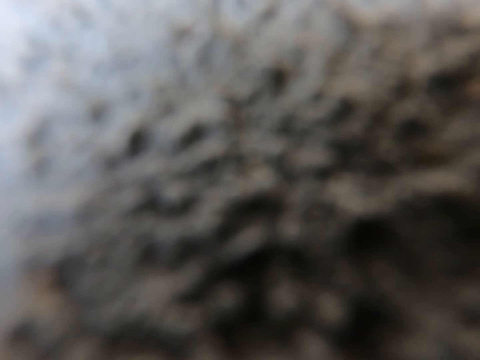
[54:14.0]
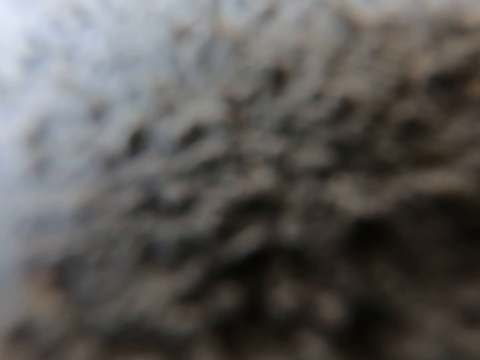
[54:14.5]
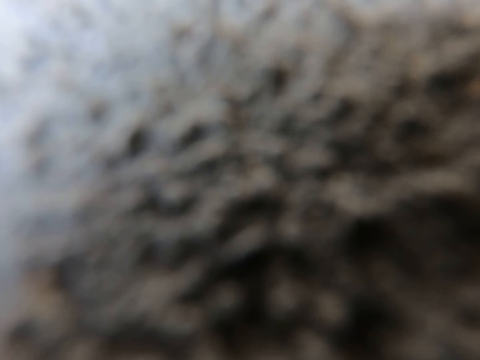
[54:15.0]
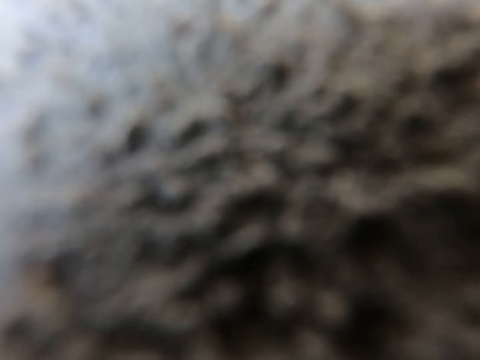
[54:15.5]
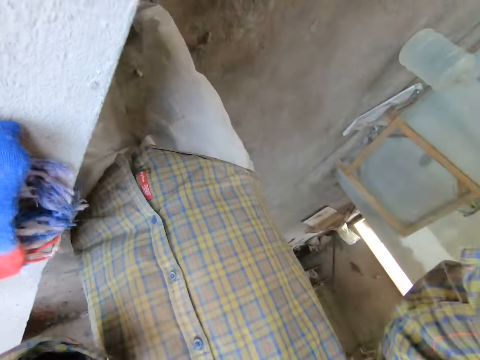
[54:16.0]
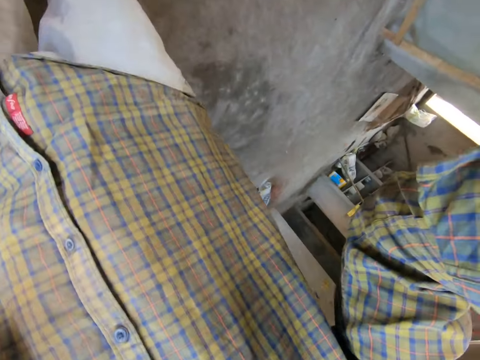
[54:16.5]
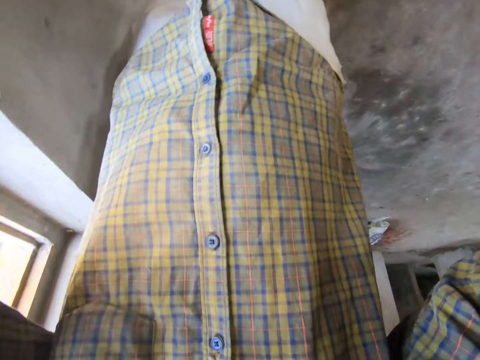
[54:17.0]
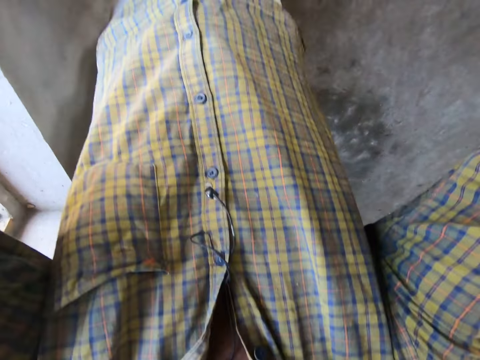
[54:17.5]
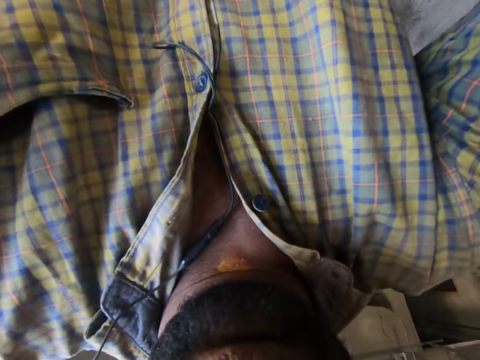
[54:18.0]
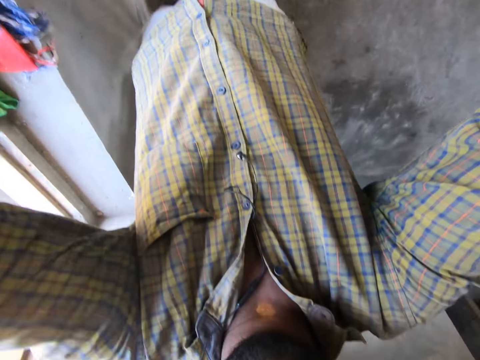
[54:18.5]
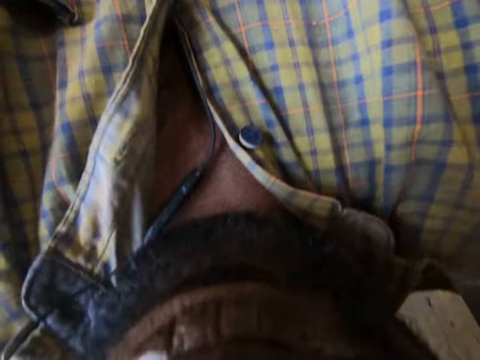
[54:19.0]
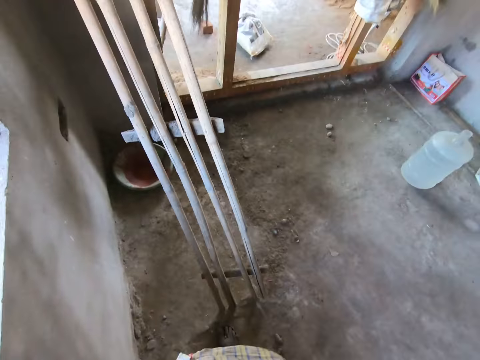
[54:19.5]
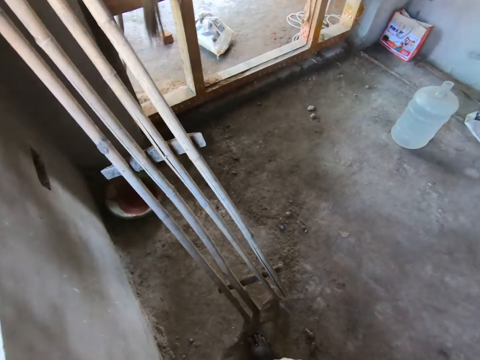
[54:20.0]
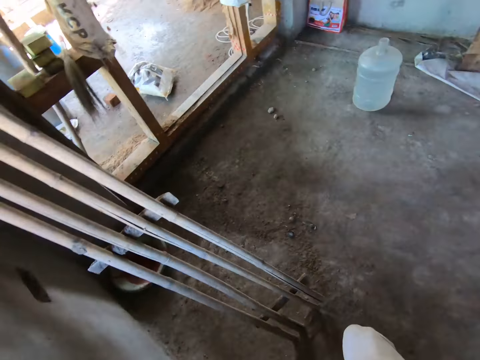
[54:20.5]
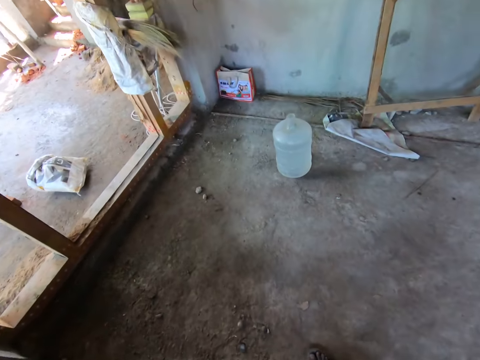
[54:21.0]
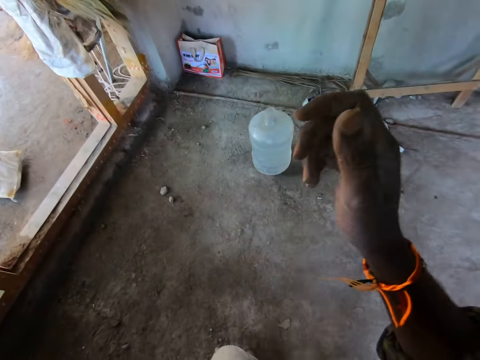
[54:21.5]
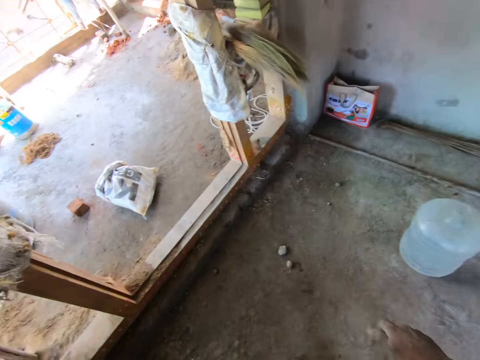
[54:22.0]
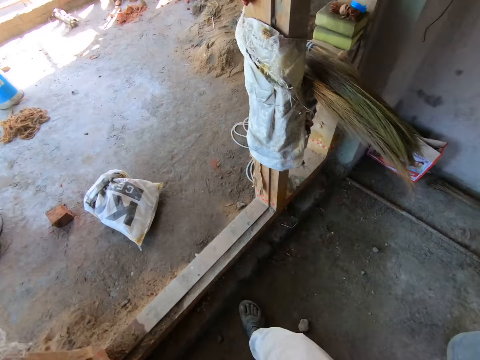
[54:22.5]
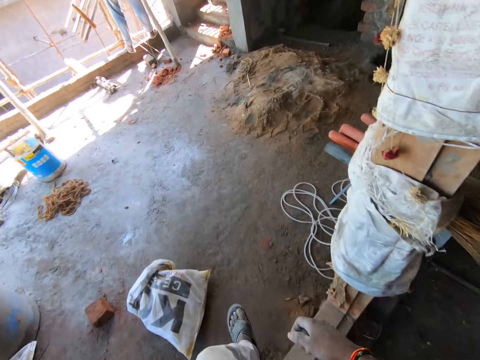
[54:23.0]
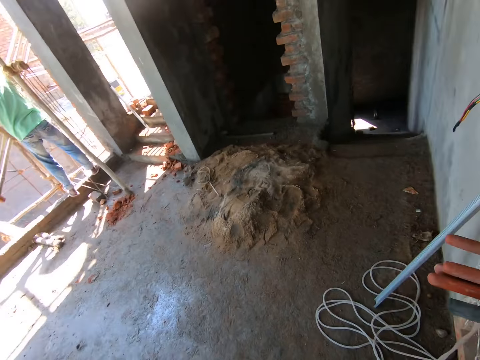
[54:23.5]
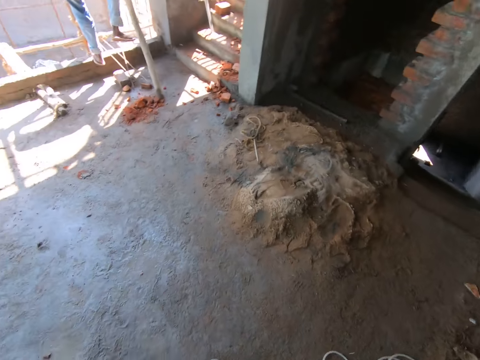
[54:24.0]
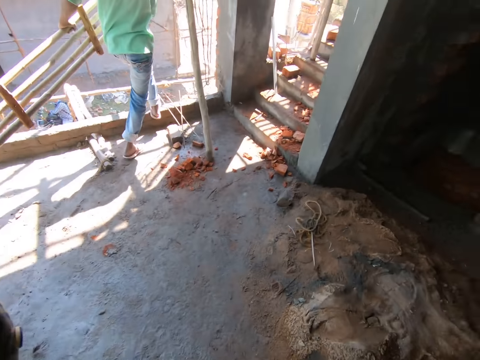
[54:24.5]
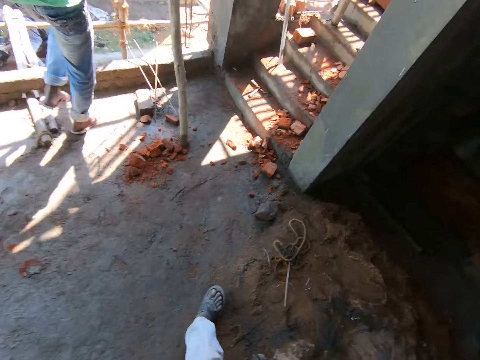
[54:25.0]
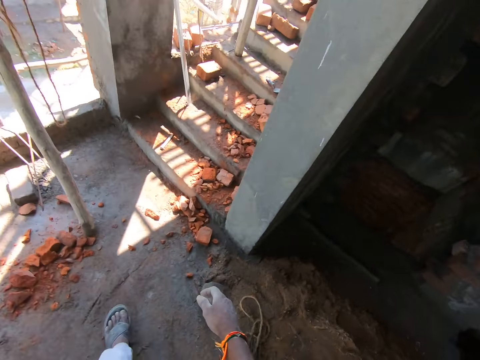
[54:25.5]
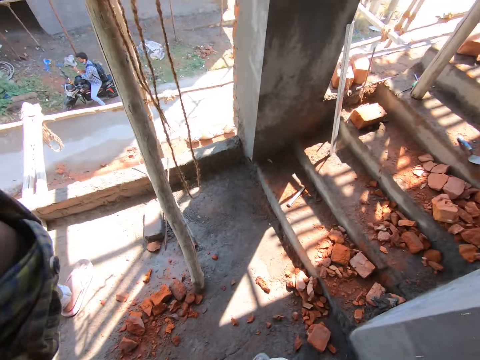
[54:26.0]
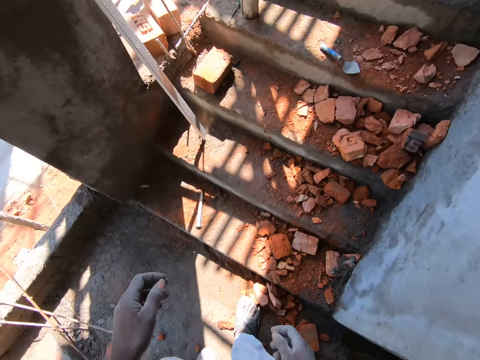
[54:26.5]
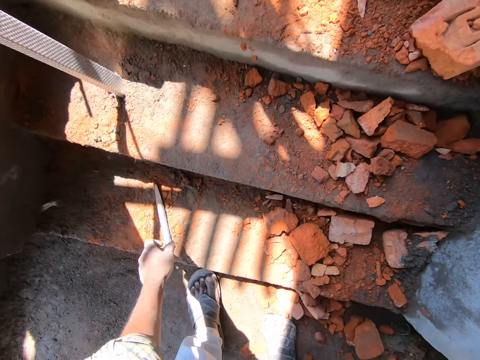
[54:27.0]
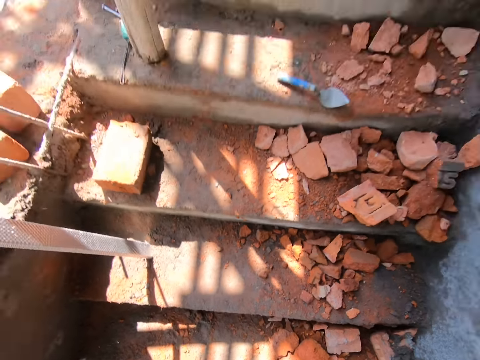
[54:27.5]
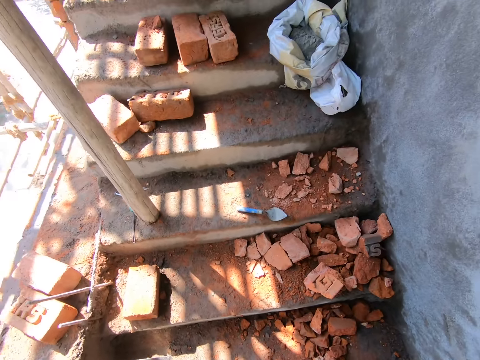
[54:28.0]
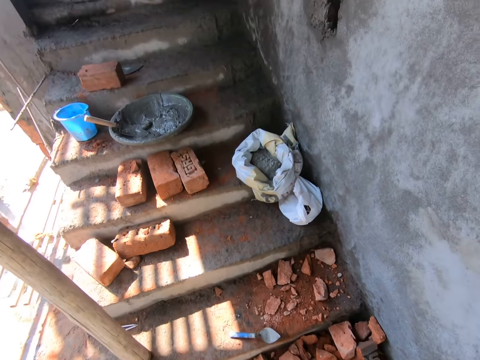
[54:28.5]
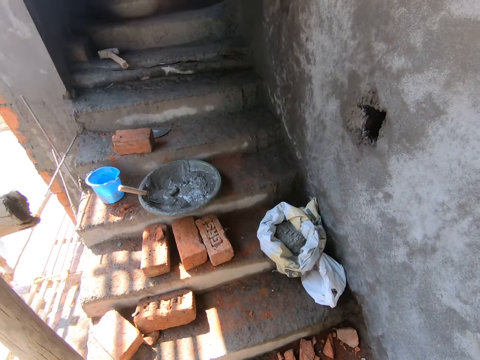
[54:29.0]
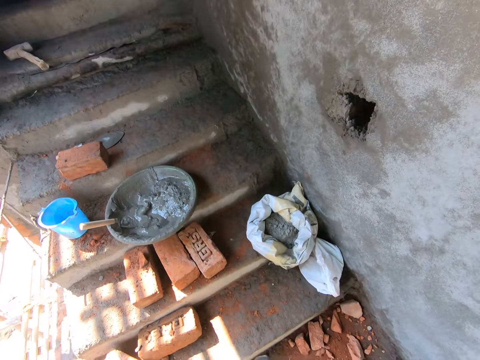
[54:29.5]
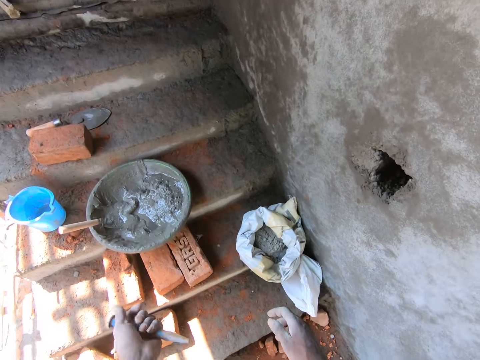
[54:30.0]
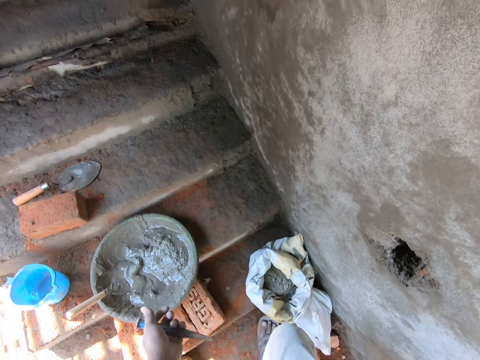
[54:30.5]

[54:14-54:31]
The camera wearer picks up a pair of eyeglasses with both hands. He adjusts the camera. He wears the pair of eyeglasses on his face with both hands. He walks towards a flight of stairs. A man holds a scaffold with both hands. The camera wearer picks up a chisel off the flight of stairs with his left hand. He walks up the flight of stairs.

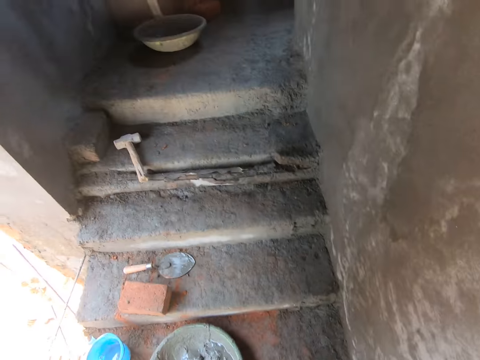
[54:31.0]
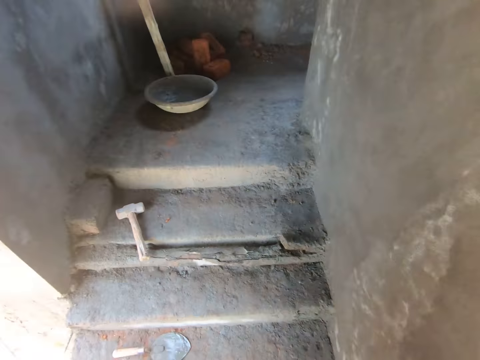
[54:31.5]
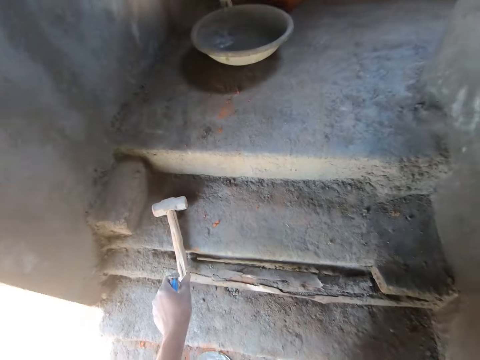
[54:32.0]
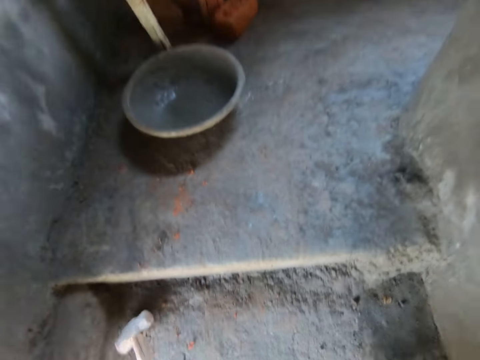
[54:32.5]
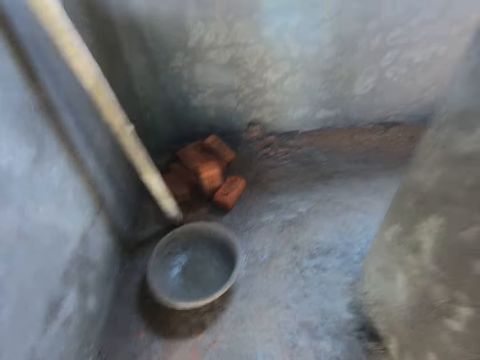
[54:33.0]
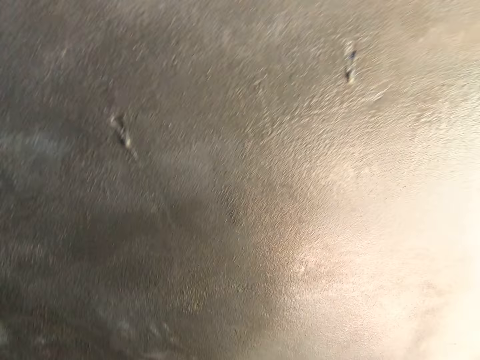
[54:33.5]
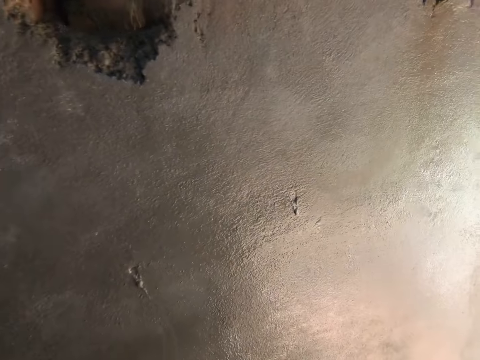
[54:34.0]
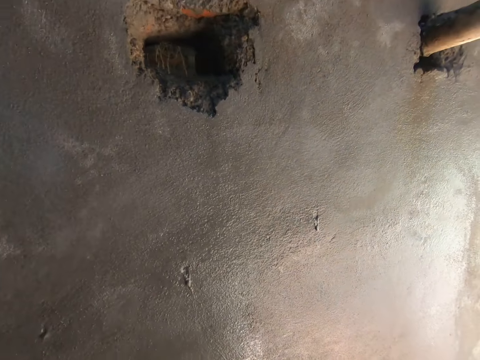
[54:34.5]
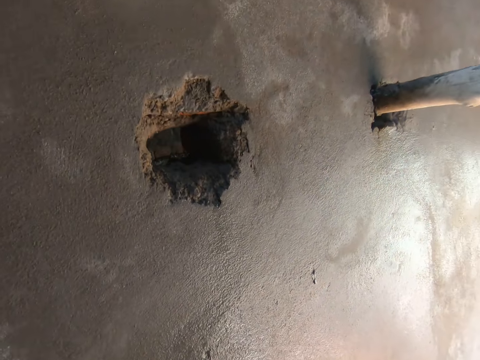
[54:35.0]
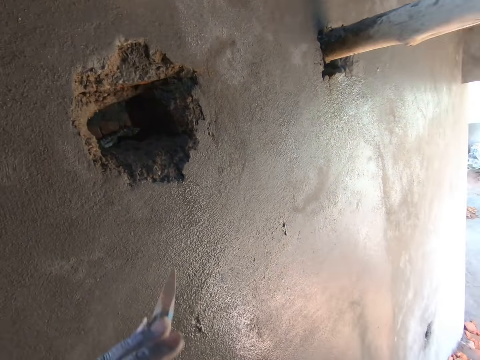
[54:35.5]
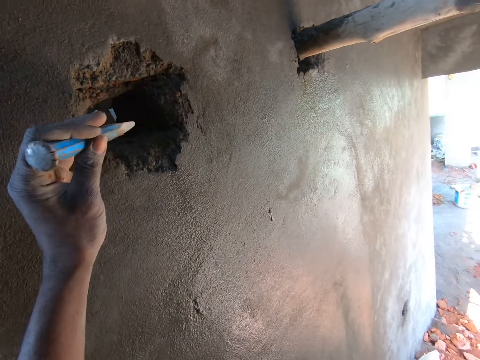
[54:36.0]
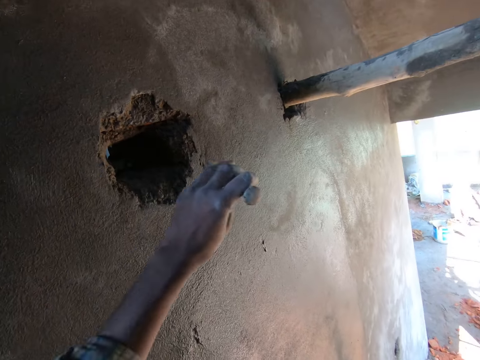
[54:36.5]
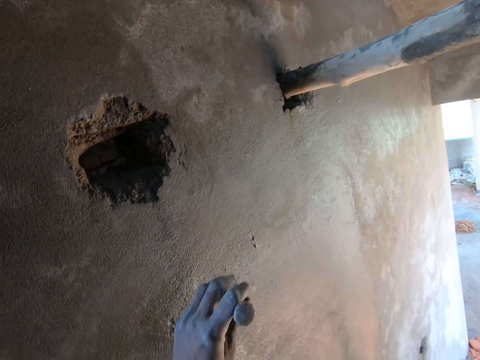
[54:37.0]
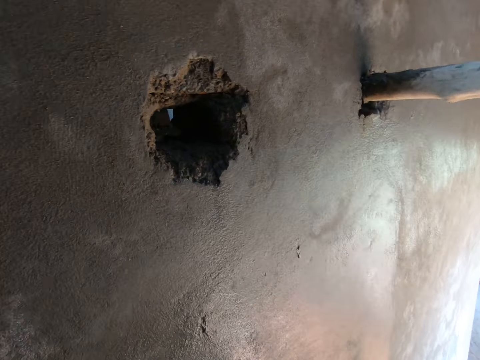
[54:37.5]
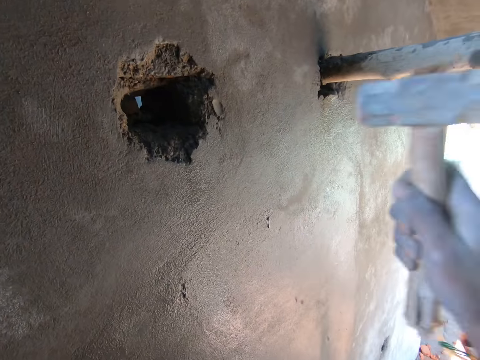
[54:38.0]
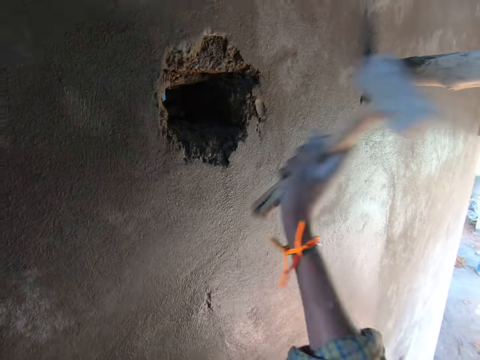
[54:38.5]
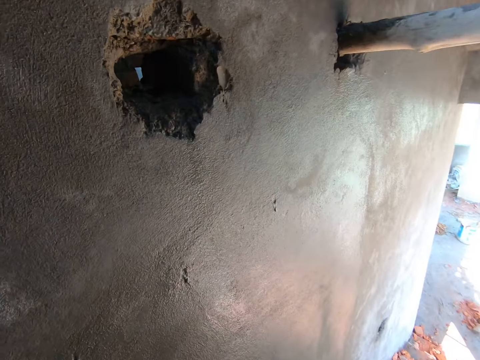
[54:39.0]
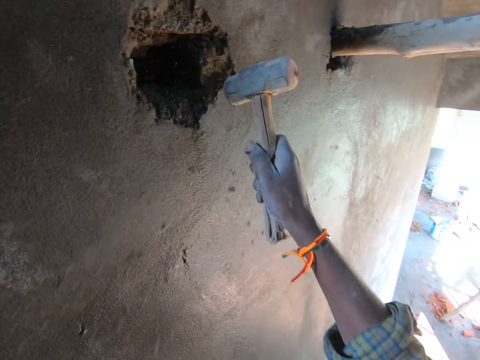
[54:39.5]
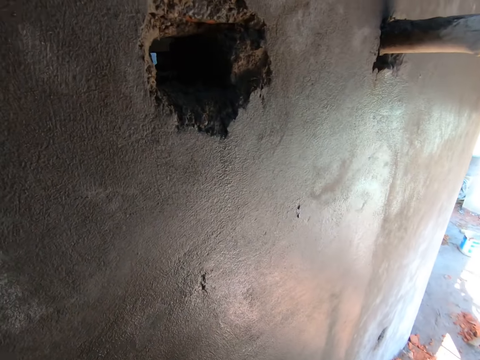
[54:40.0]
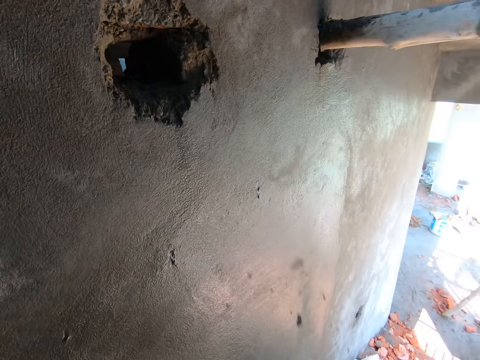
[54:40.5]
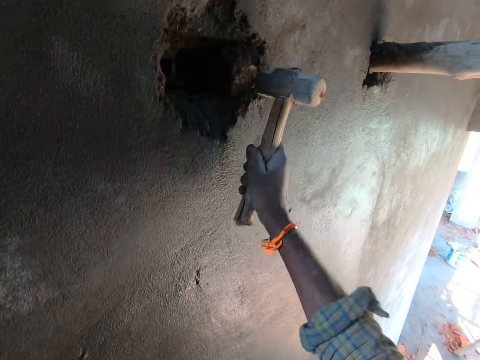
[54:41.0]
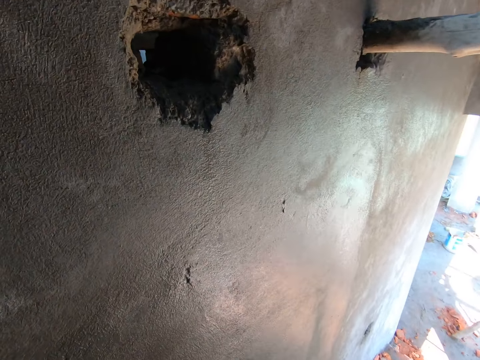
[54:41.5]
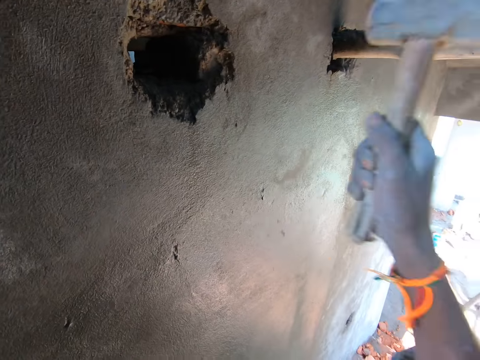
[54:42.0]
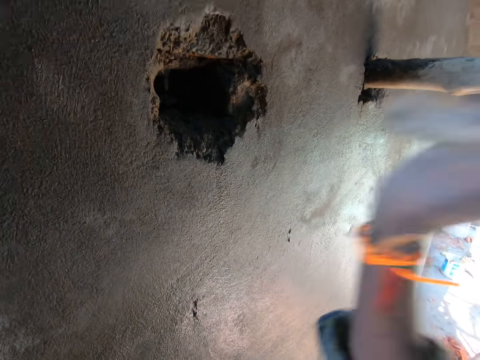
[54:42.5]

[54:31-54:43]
The camera wearer picks up a mallet off the flight of stairs with his left hand. He looks at the wall. He puts his hand up. He inserts the chisel in his left hand into a hole in the wall of the building. He hits an edge of the hole on the wall with the mallet in his right hand.
